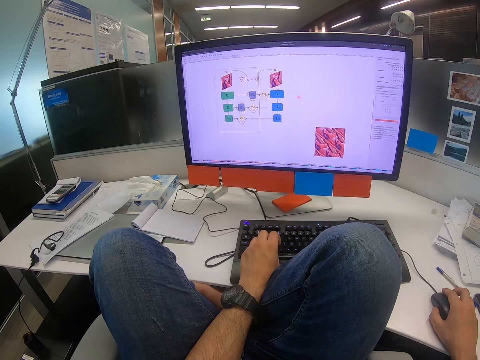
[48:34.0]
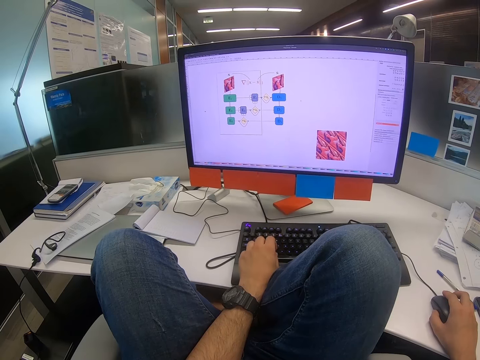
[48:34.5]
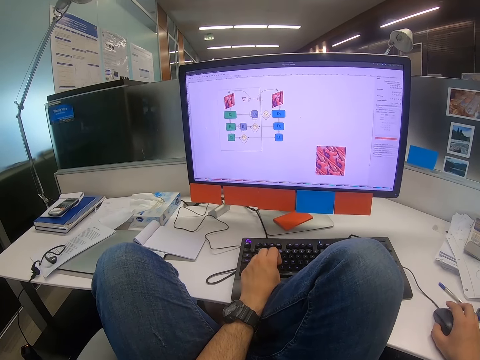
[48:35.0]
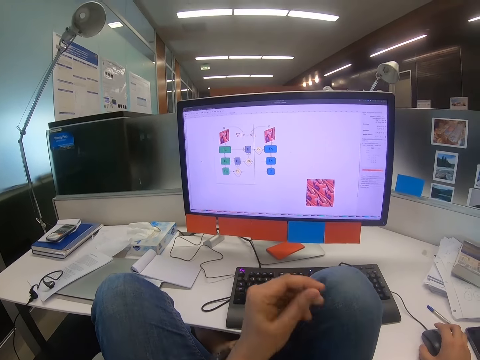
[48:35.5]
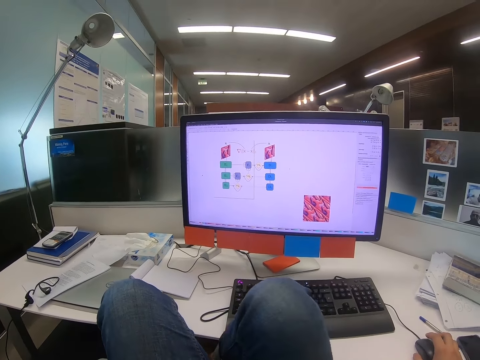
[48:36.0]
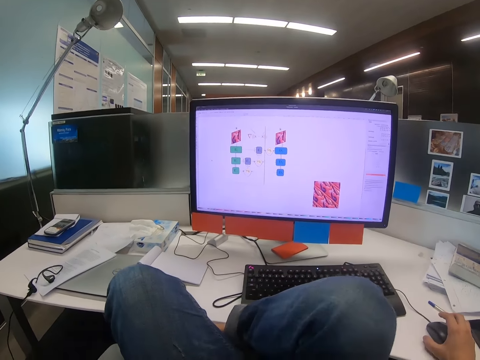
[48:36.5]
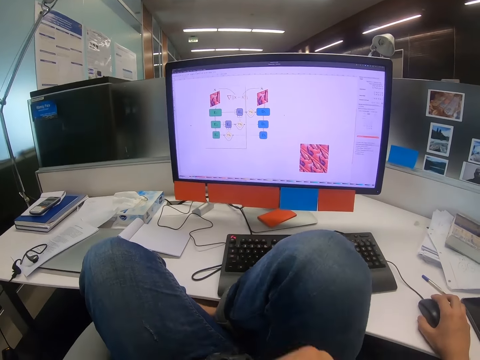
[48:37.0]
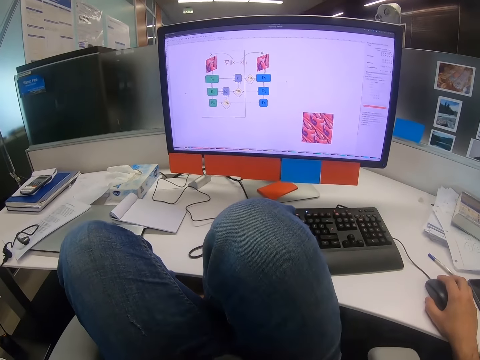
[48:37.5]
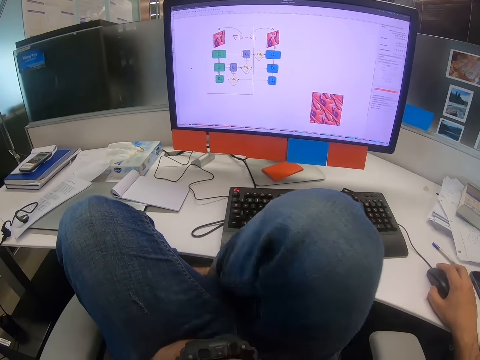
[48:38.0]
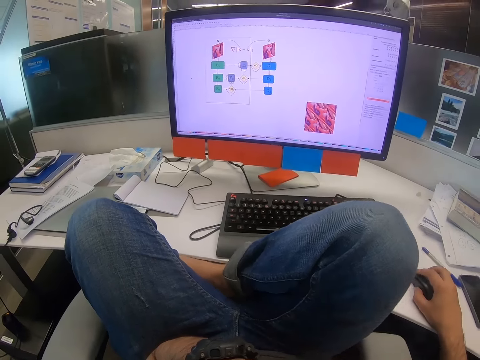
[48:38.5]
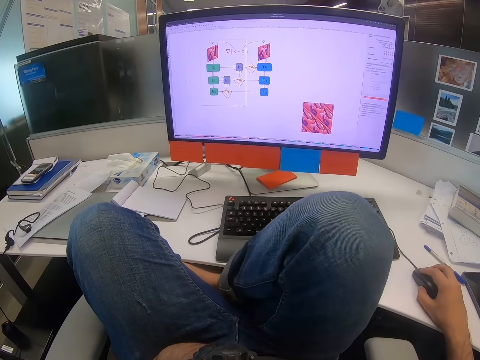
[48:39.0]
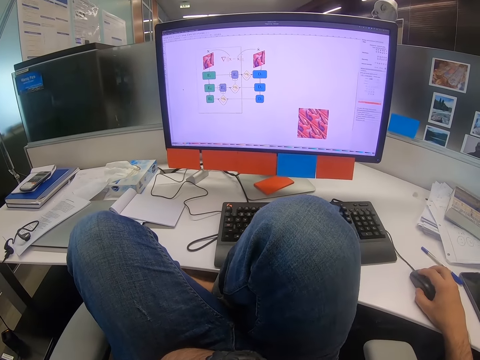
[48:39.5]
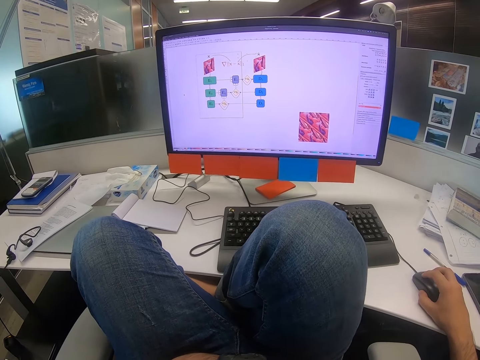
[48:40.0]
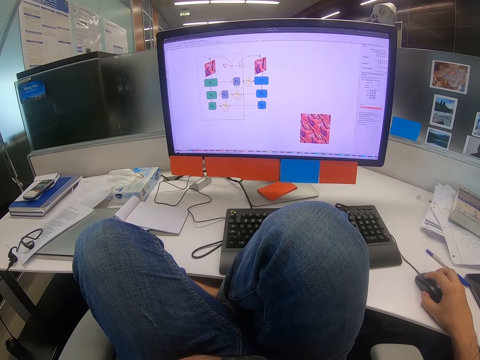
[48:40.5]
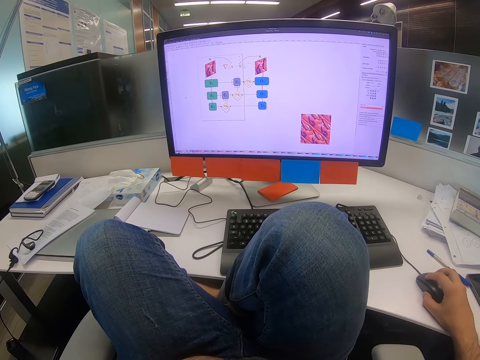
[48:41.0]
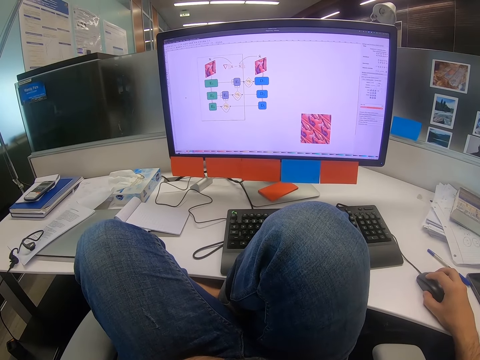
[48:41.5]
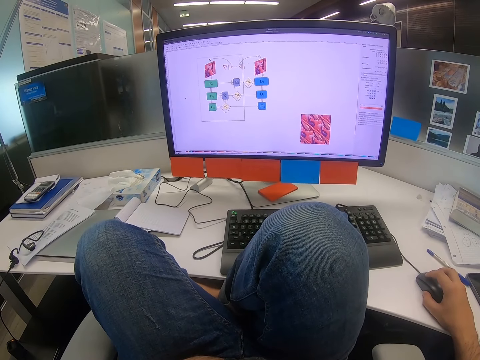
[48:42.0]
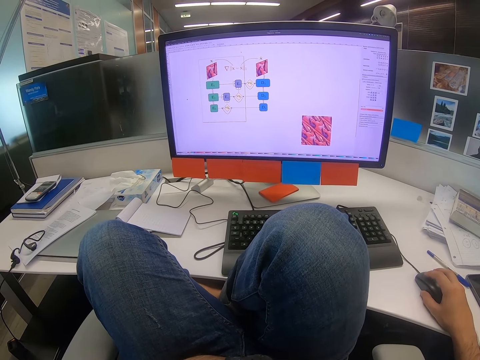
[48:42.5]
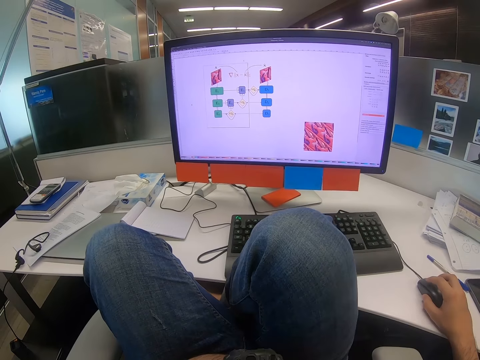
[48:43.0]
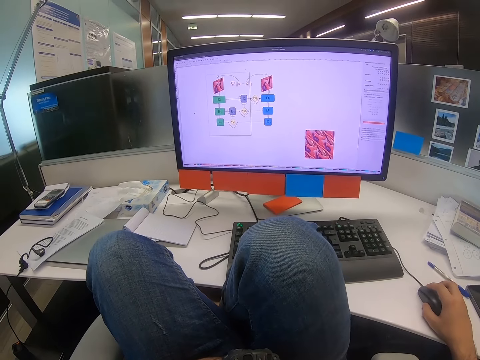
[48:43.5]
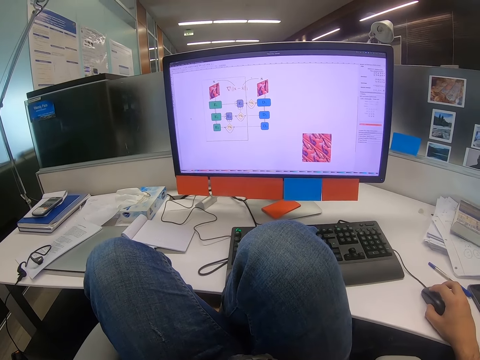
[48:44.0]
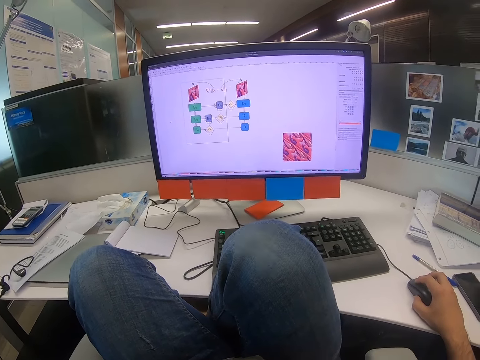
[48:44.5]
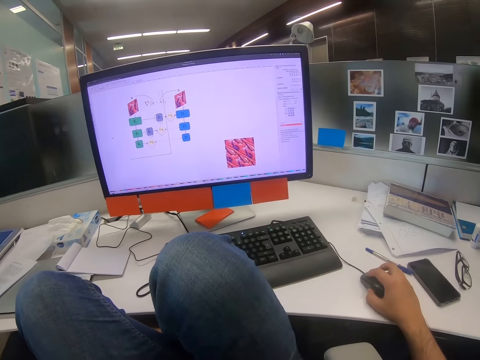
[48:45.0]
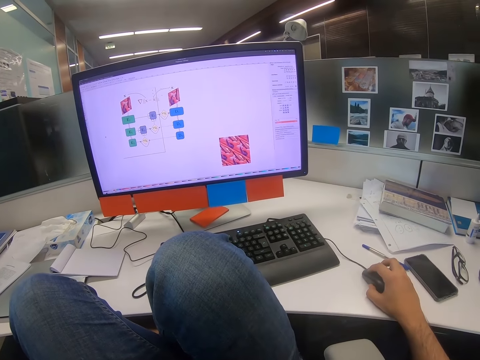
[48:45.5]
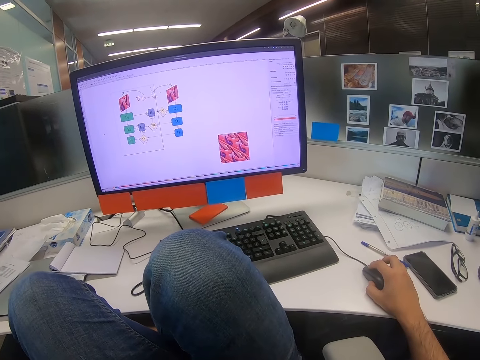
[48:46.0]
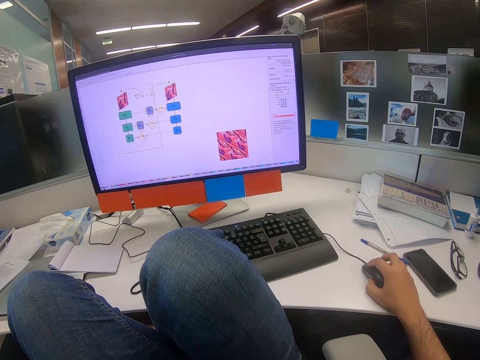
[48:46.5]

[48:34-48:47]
The camera wearer clicks on the keyboard and moves the mouse. They sit well. They lift the left hand. They look on the computer screen. They scroll on the computer.

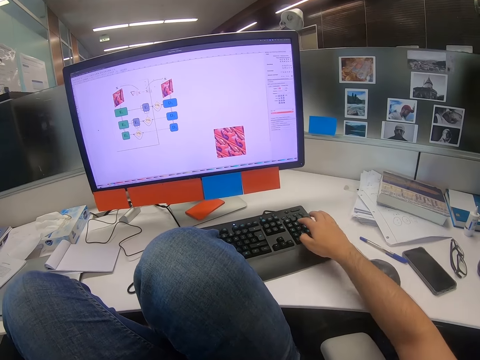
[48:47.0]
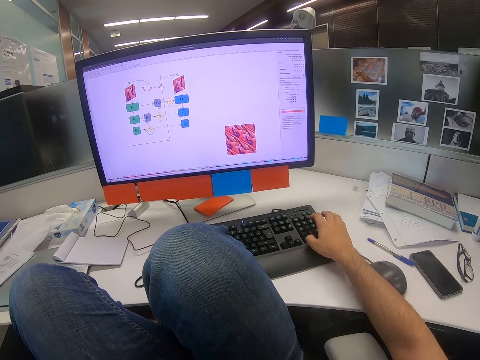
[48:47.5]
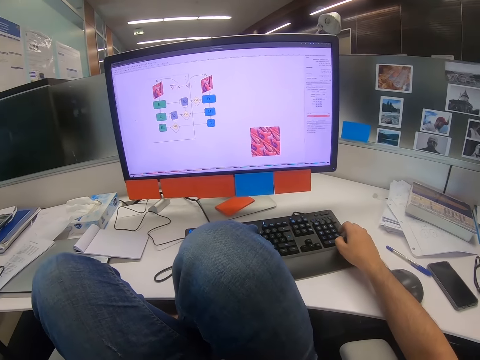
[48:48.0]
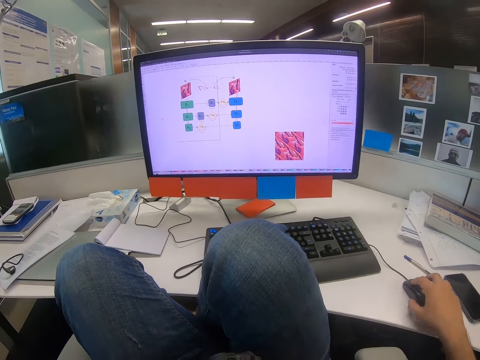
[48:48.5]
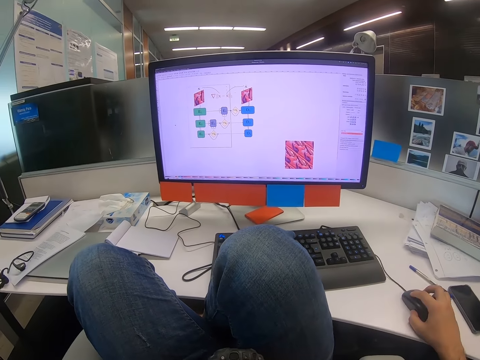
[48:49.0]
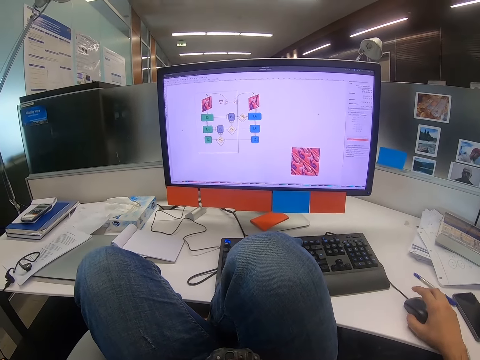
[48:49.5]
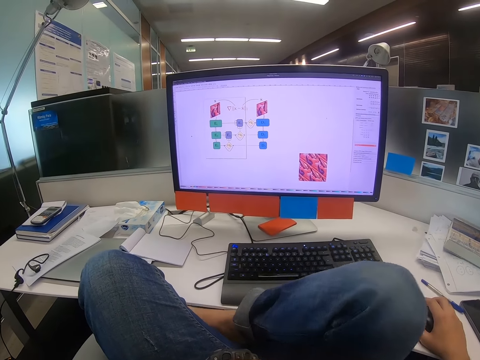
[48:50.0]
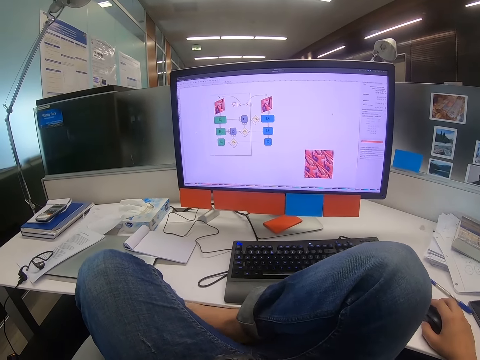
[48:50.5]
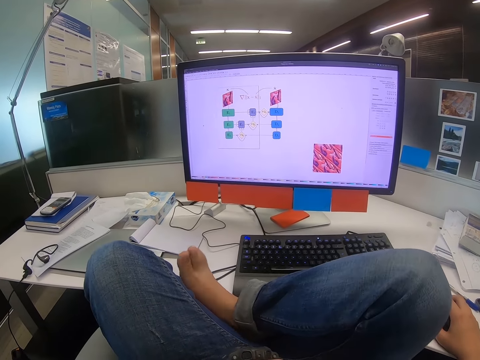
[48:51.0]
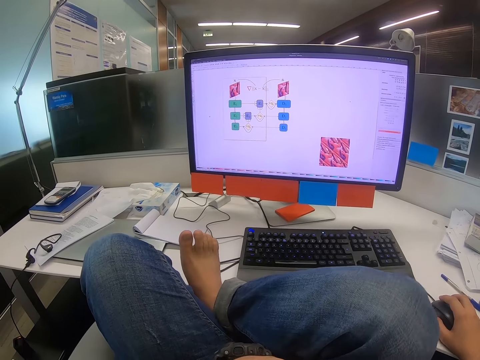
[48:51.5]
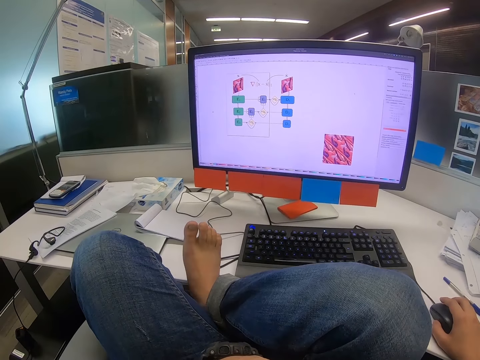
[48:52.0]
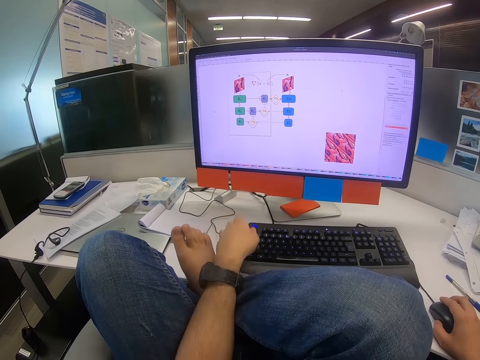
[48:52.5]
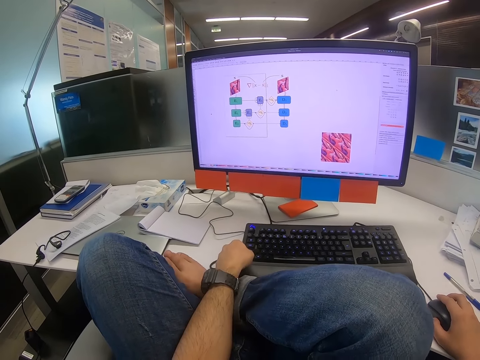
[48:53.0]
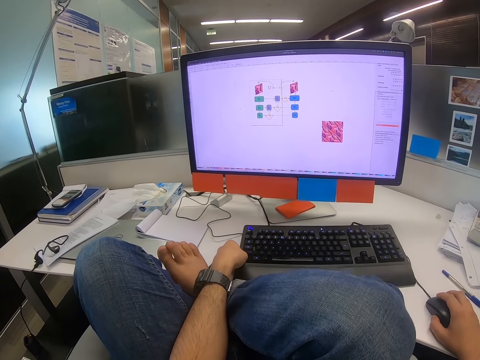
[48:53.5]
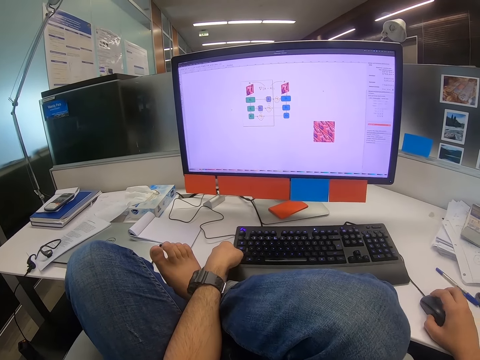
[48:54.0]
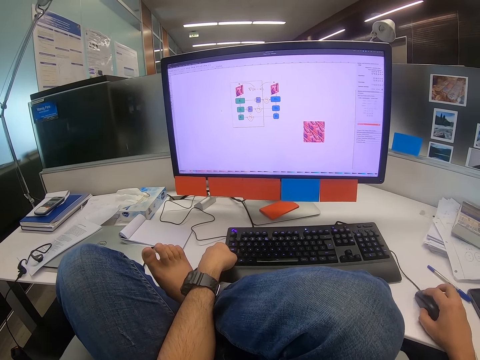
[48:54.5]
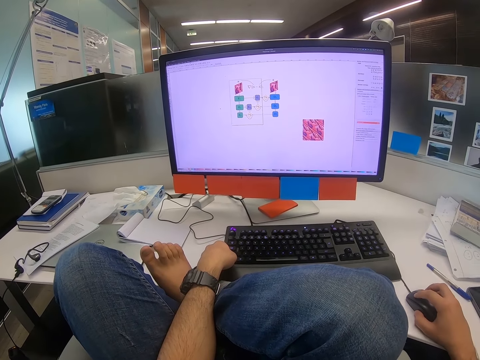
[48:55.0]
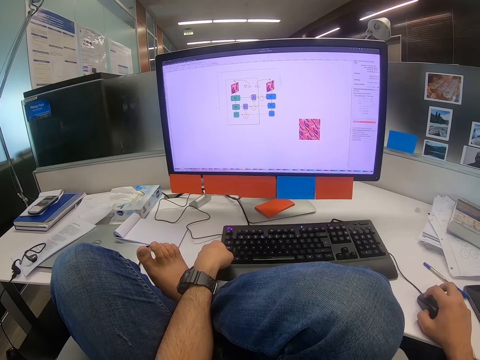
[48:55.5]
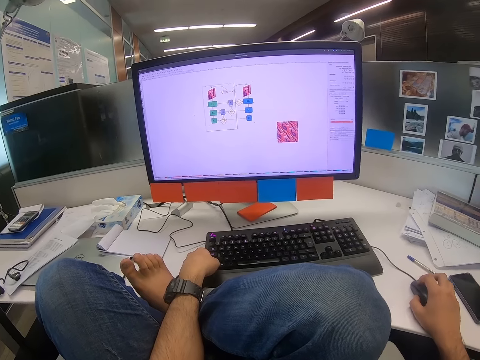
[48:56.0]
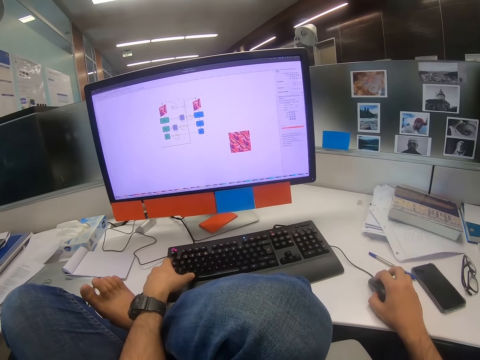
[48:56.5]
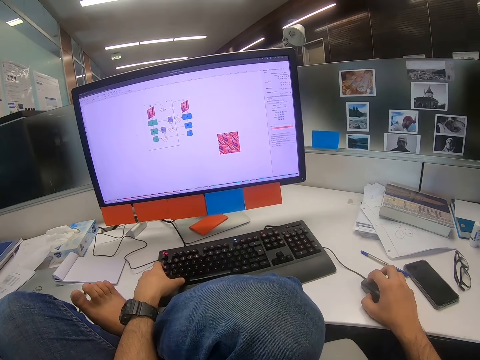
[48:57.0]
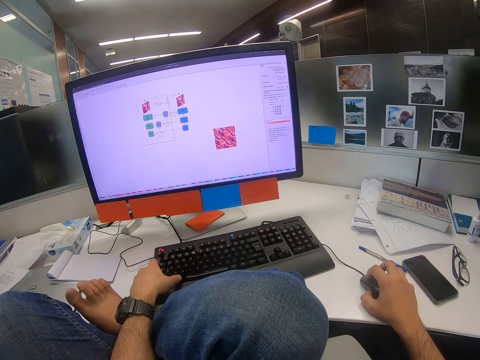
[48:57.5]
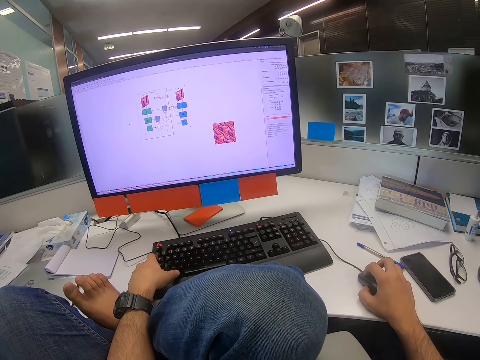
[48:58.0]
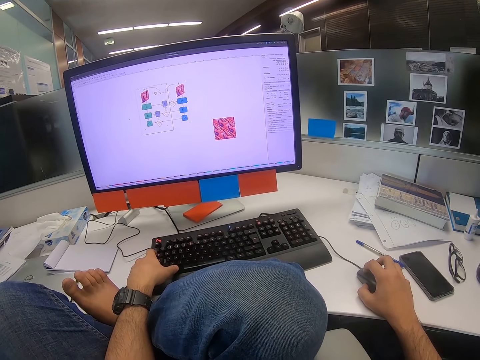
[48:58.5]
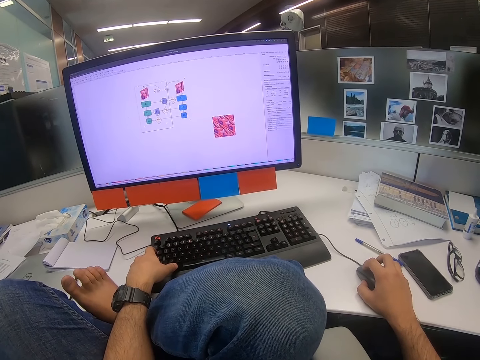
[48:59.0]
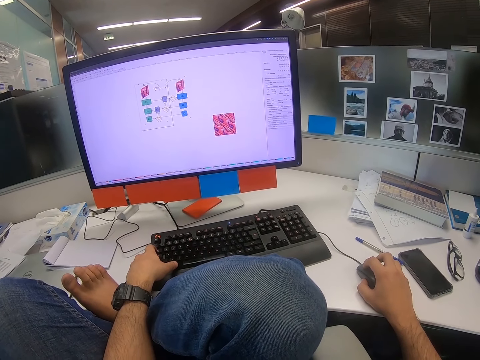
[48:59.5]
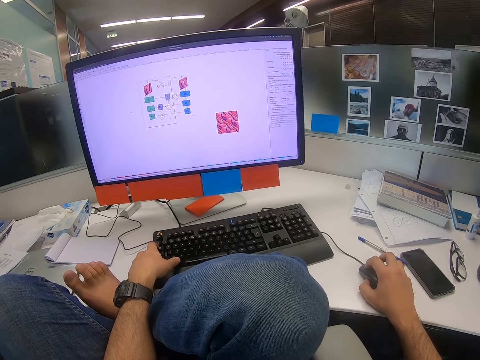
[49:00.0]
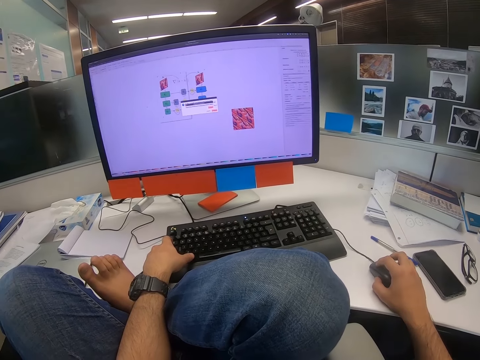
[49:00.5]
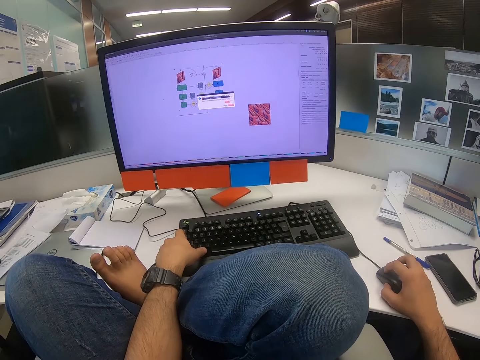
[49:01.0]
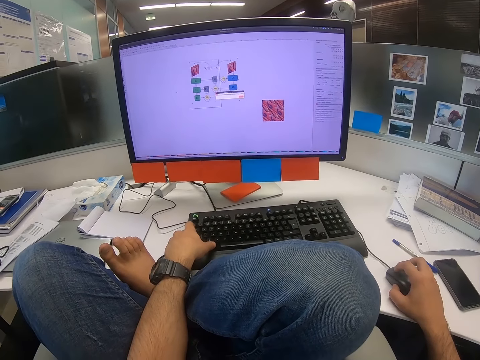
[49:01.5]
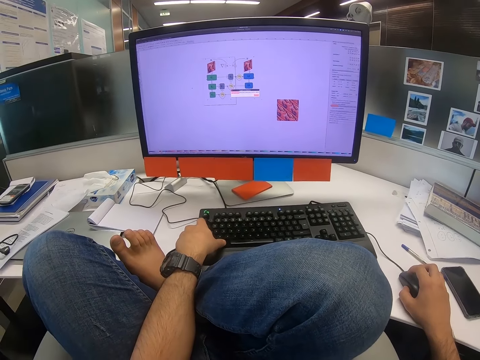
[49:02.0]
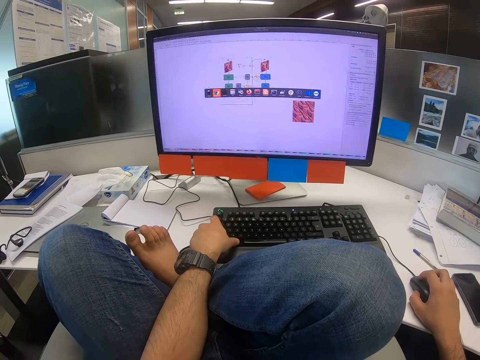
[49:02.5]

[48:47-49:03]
The camera wearer moves the mouse. They click on the keyboard. They scroll on the computer. They move the mouse again. They sit well. They put the right leg on the table. Their left hand holds on the keyboard. They click on the keyboard. They scroll on the computer. They move the mouse.
